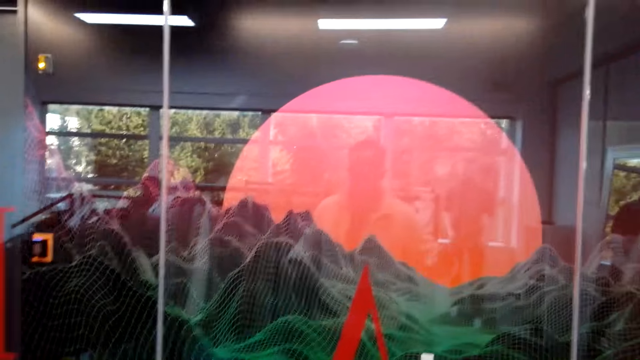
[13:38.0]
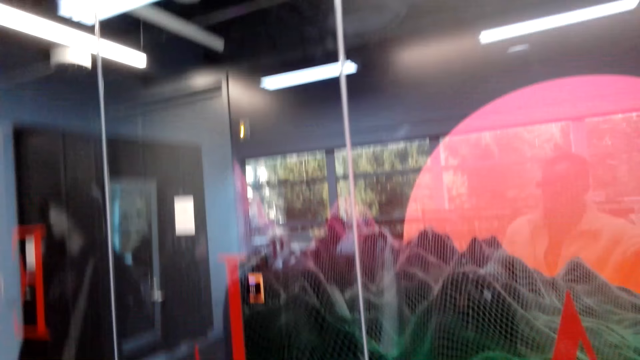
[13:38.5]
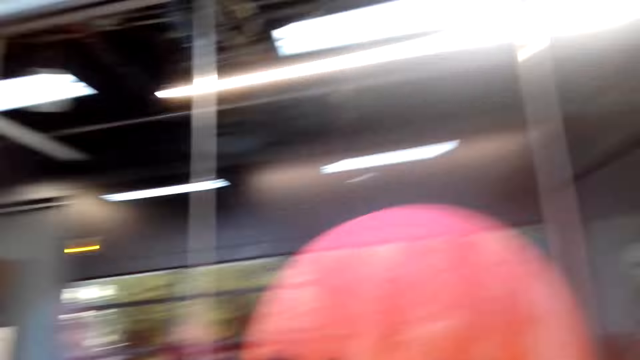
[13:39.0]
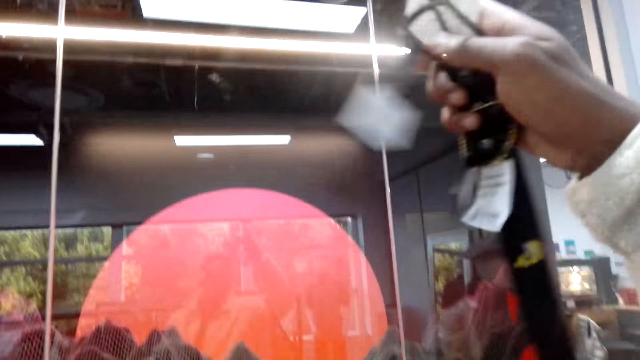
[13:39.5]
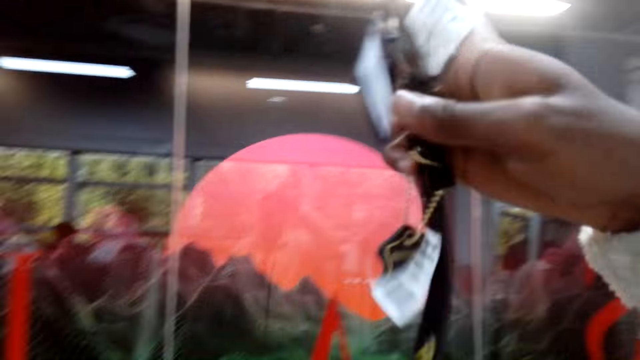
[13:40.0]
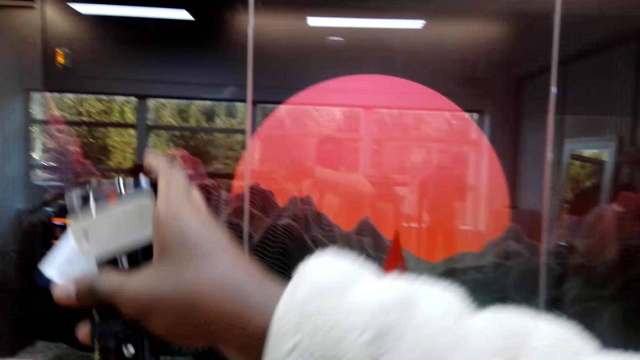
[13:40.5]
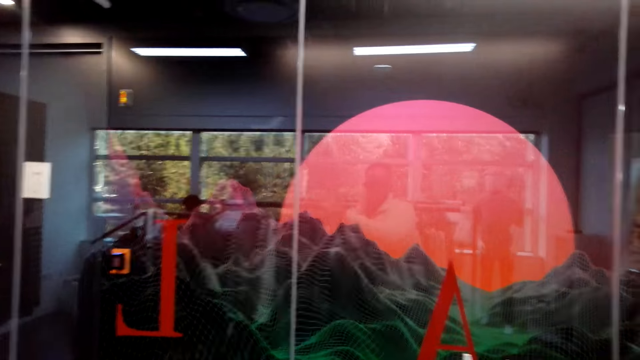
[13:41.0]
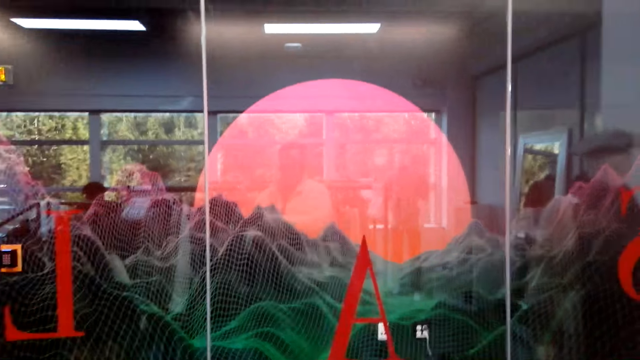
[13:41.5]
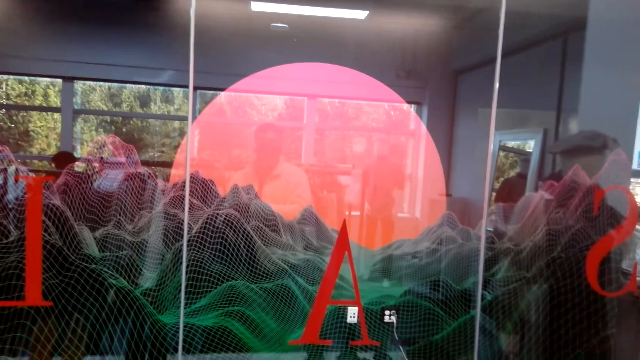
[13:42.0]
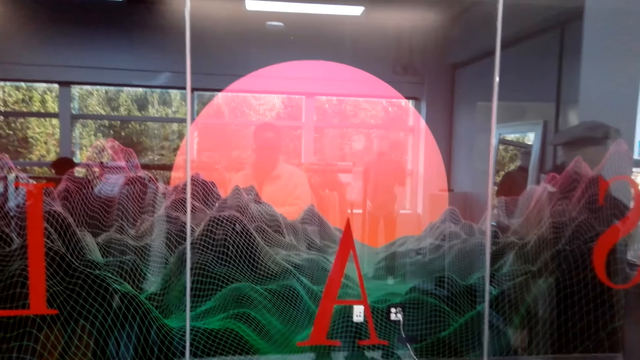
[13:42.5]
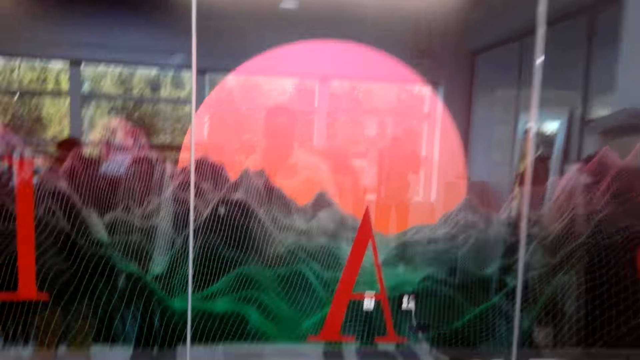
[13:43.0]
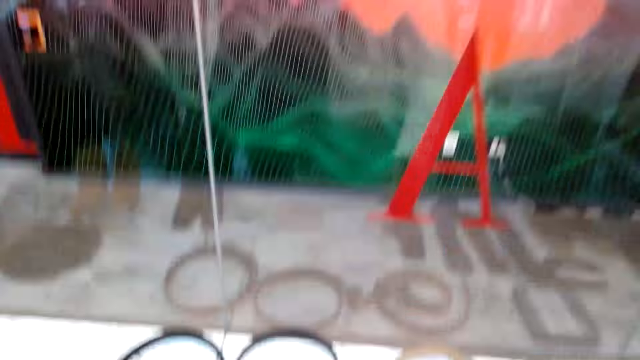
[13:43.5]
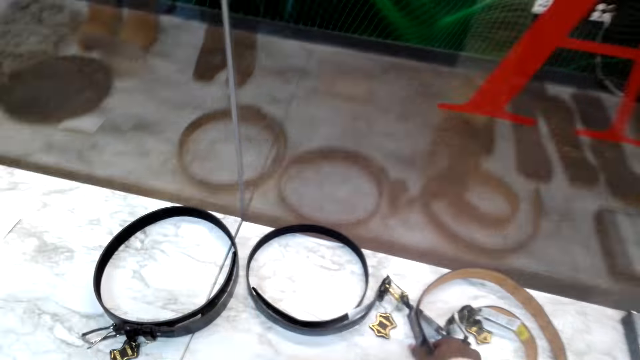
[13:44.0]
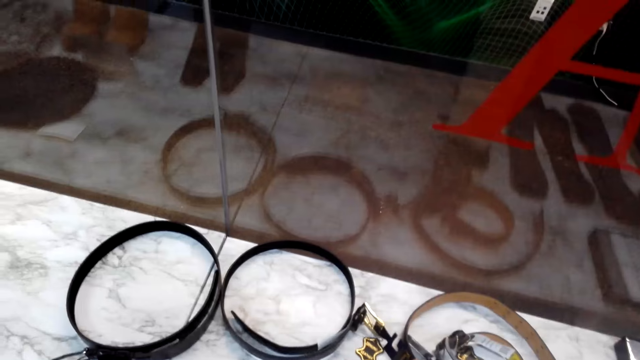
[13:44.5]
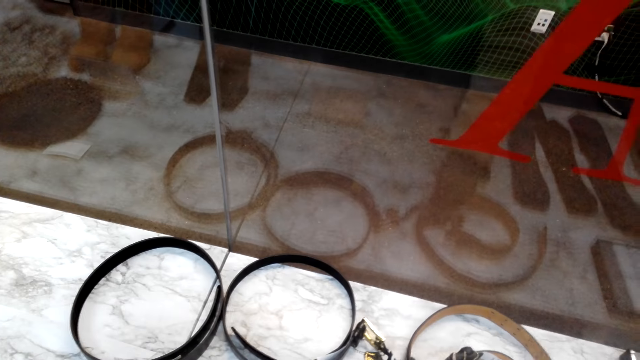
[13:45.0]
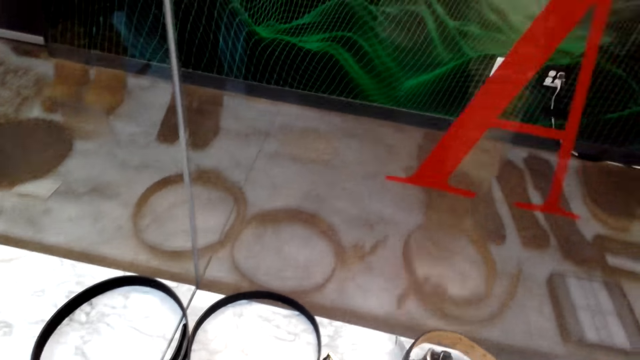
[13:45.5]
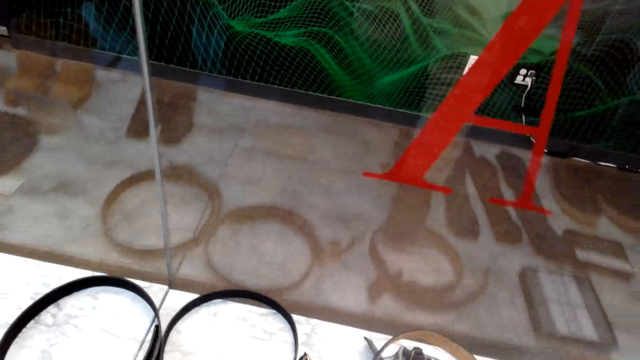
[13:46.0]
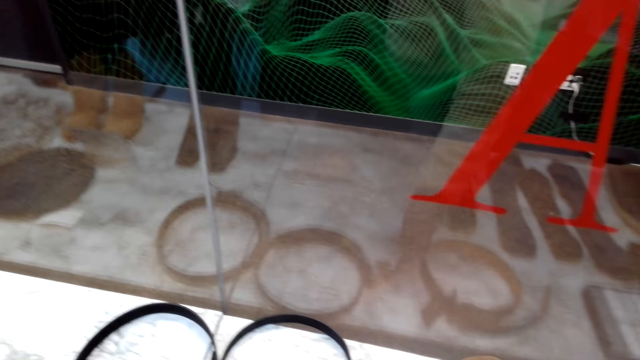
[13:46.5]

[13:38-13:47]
The camera wearer moves the belt. They lower their hand. They lean forward.

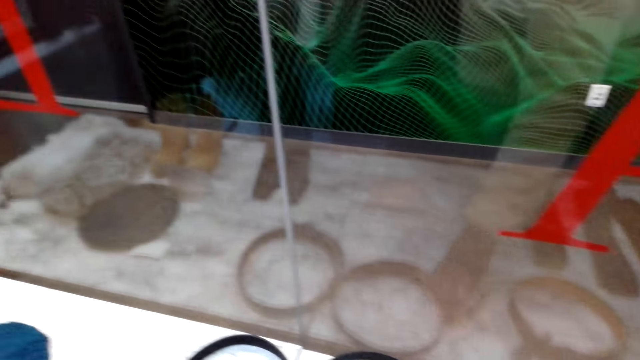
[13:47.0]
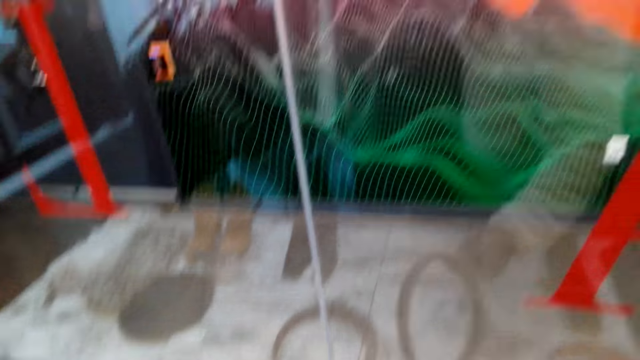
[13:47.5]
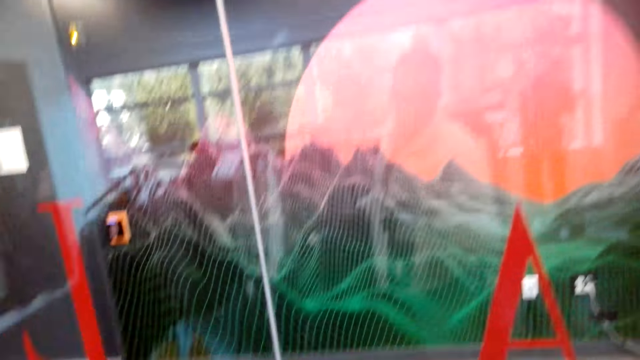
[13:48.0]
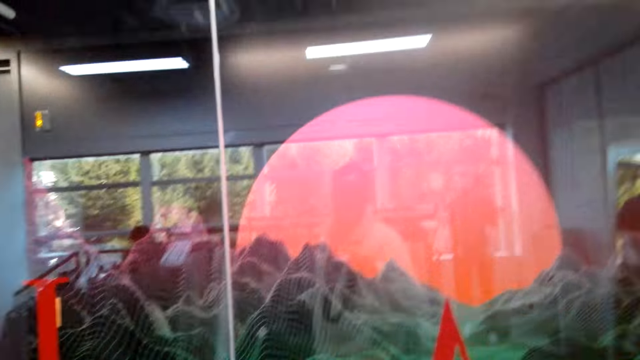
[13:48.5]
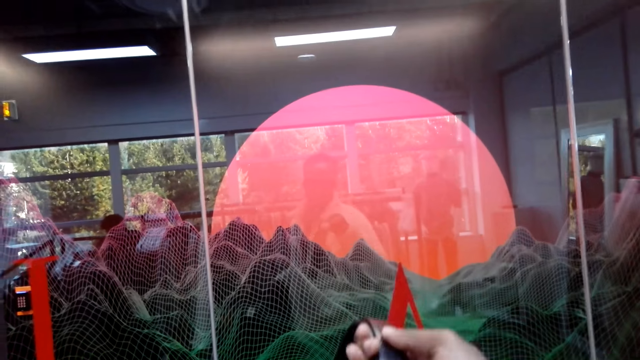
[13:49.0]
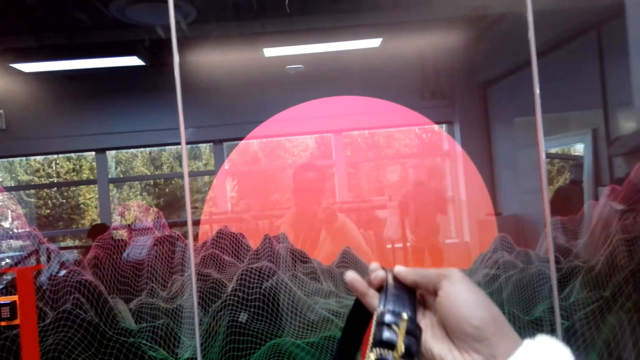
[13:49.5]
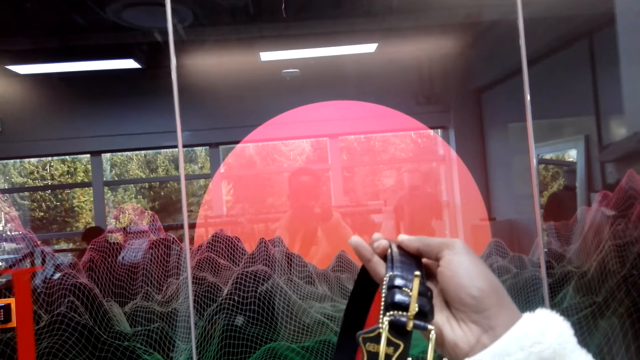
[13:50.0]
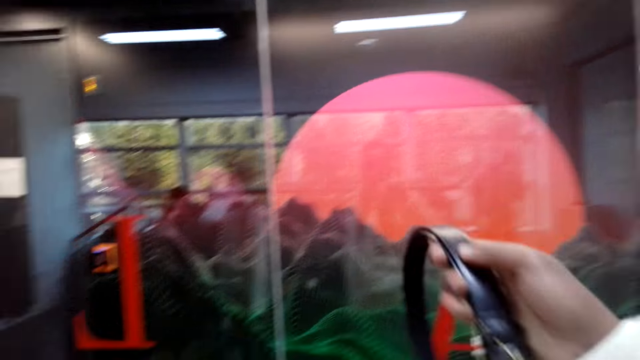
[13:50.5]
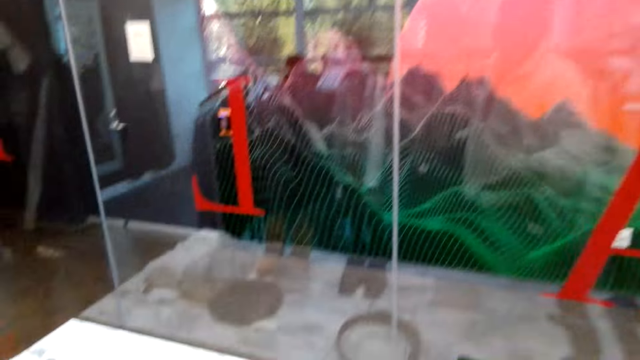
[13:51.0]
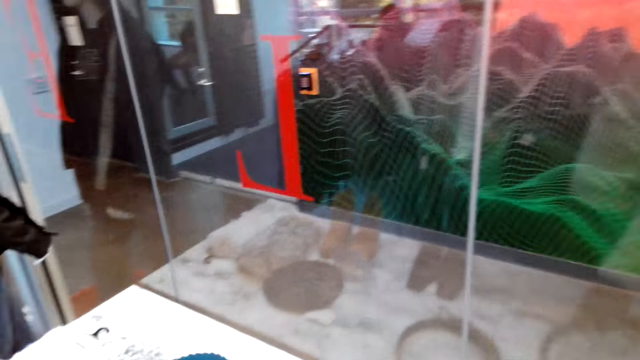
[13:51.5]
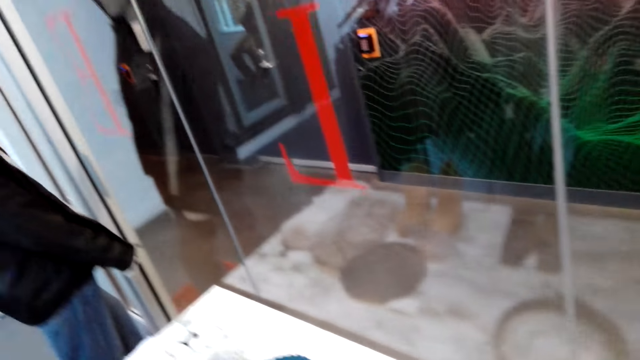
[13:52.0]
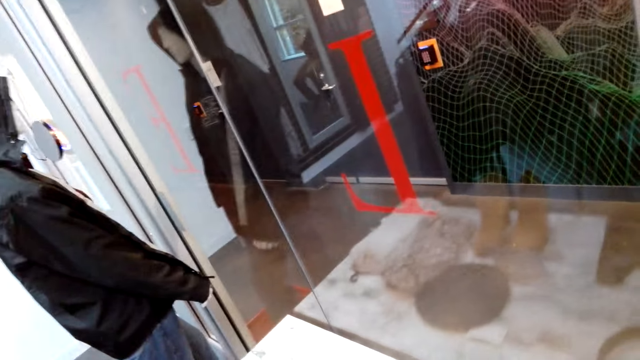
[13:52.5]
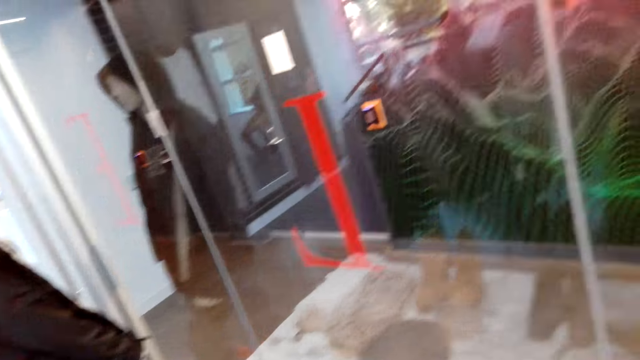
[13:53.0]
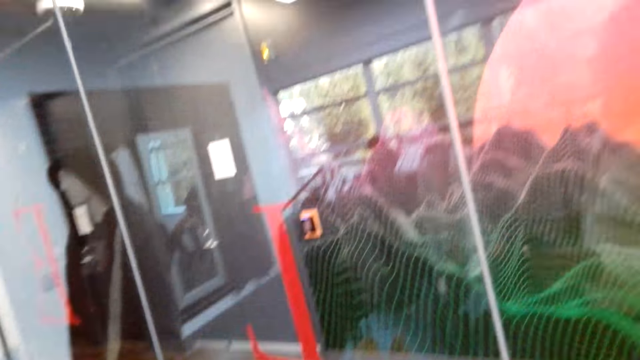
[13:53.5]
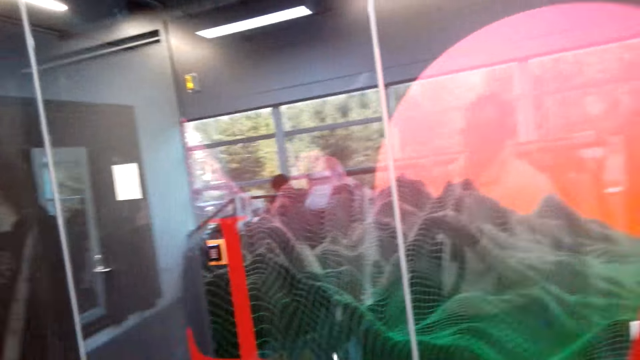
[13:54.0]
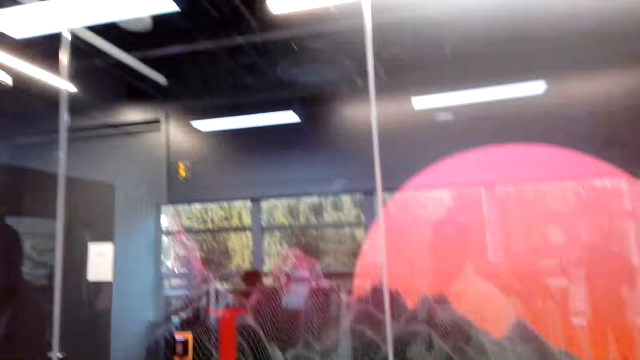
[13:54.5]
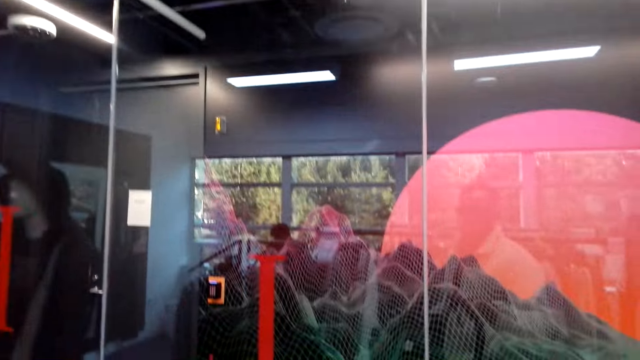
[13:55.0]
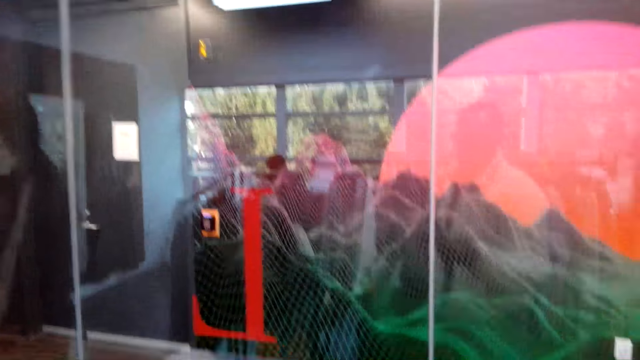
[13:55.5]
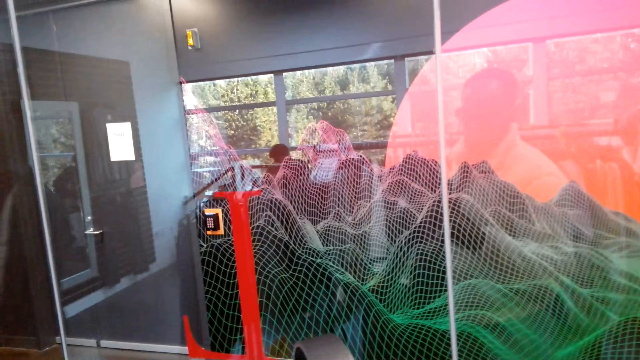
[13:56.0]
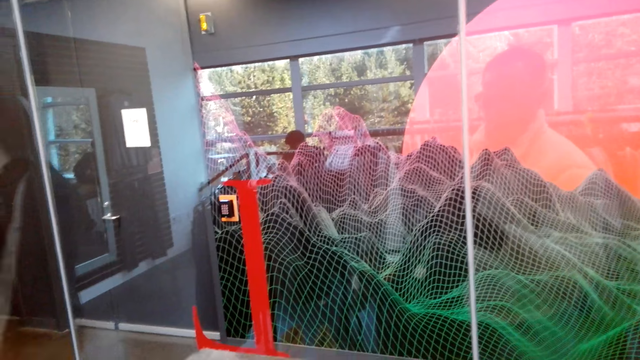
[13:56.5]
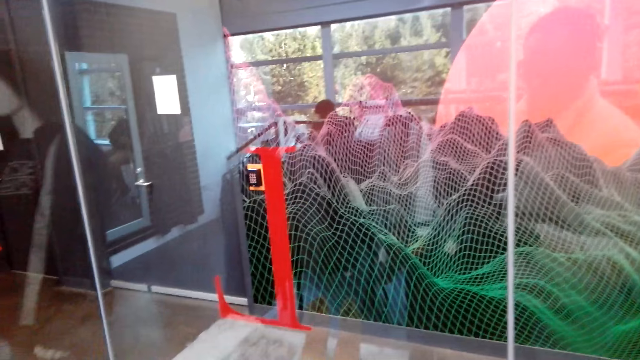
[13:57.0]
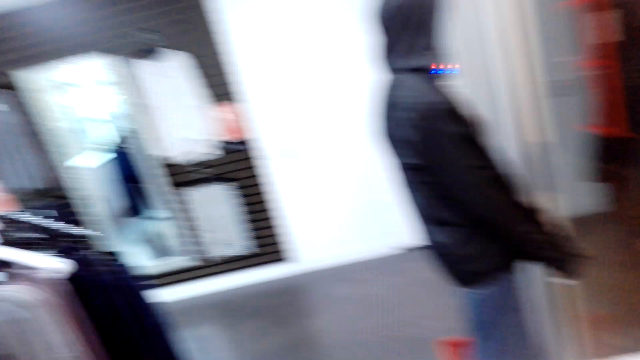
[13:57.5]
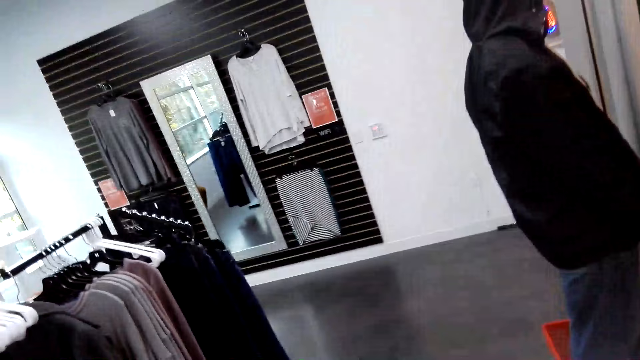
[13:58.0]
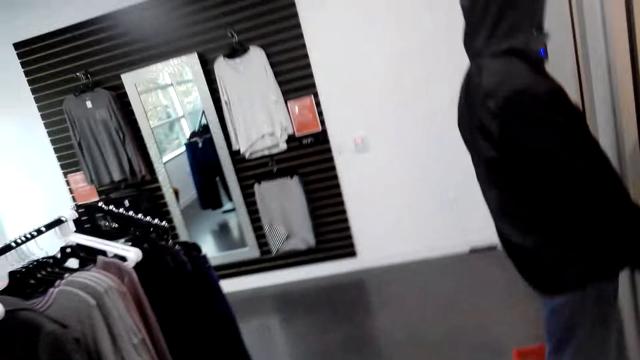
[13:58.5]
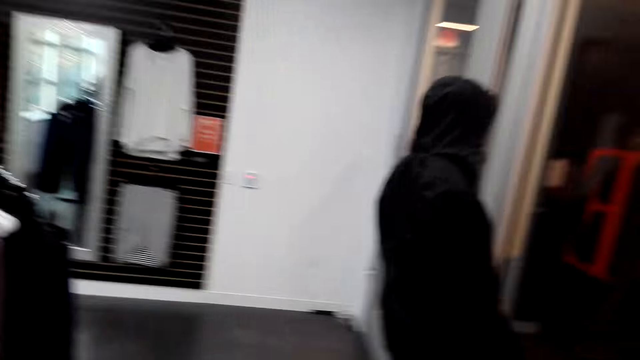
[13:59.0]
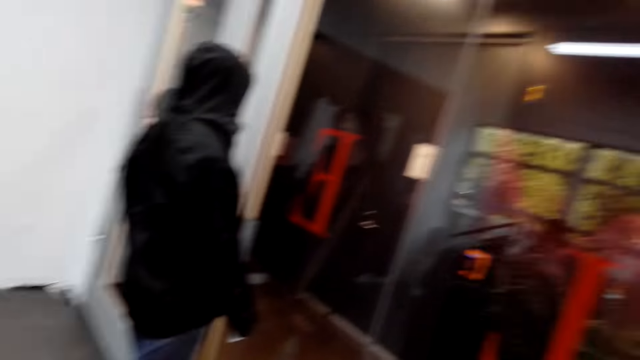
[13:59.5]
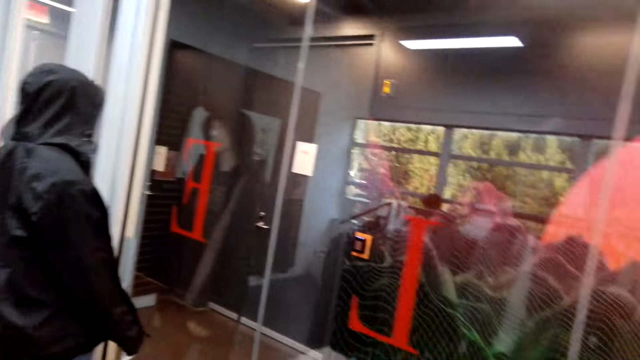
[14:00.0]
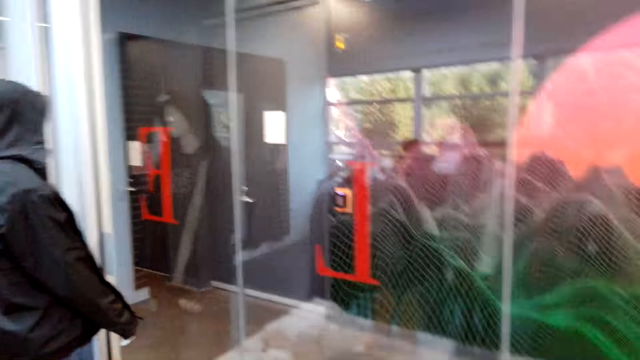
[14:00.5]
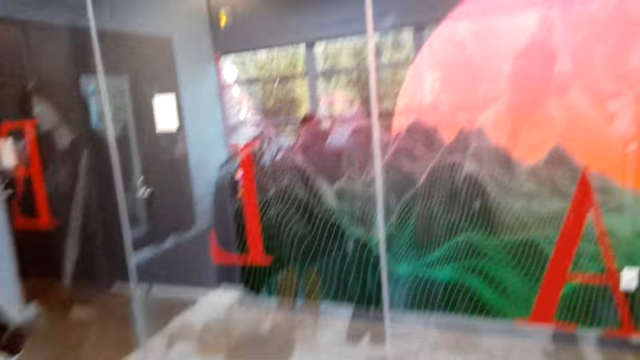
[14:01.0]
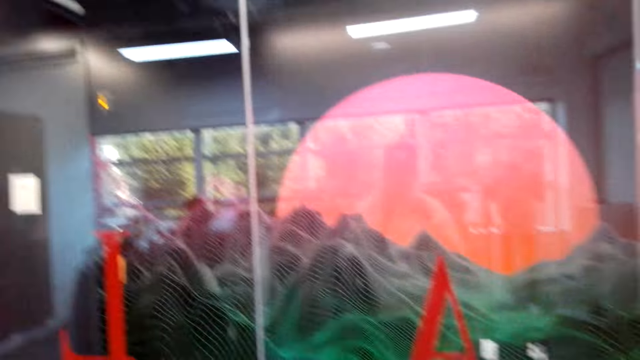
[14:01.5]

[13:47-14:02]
The camera wearer picks up another belt. They examine the belt. They place the belt on the shelf. They move in the clothing store. They look around the store.
